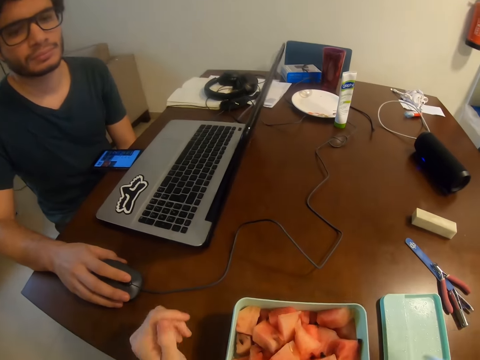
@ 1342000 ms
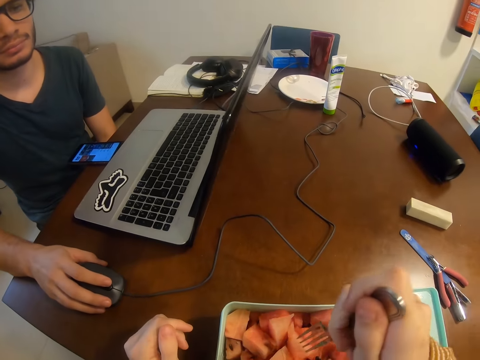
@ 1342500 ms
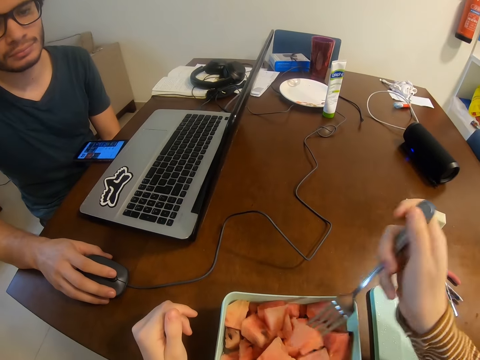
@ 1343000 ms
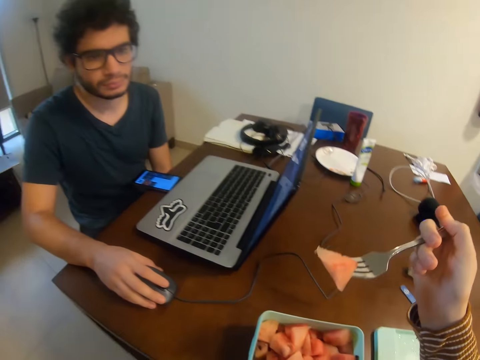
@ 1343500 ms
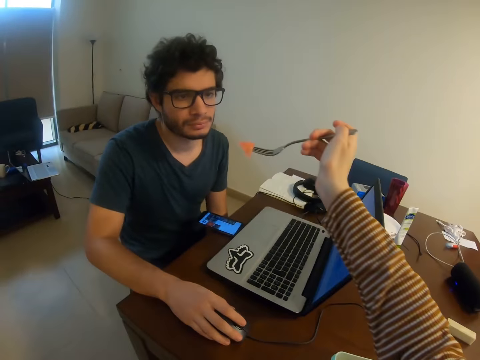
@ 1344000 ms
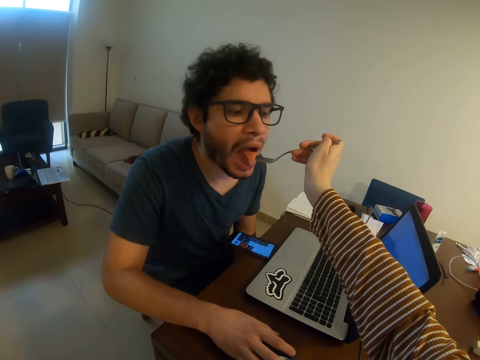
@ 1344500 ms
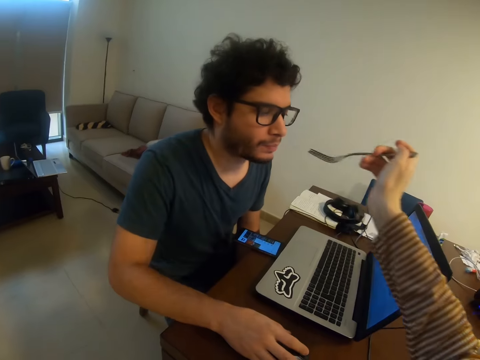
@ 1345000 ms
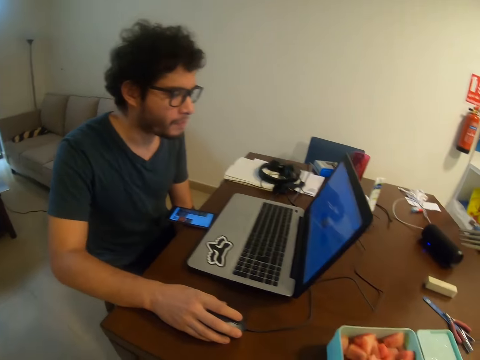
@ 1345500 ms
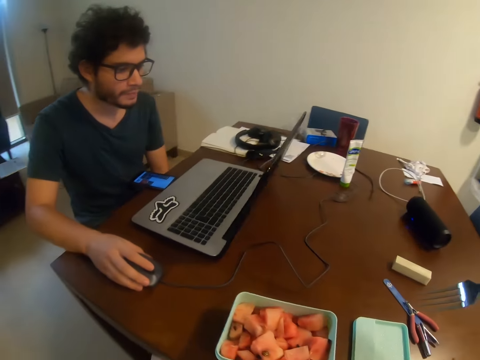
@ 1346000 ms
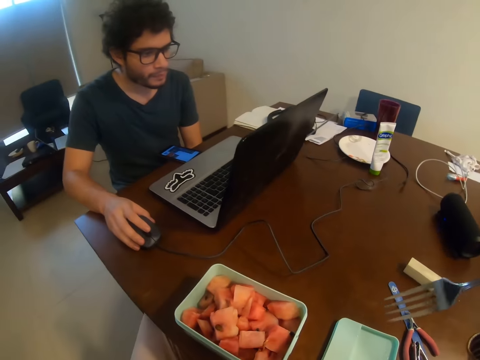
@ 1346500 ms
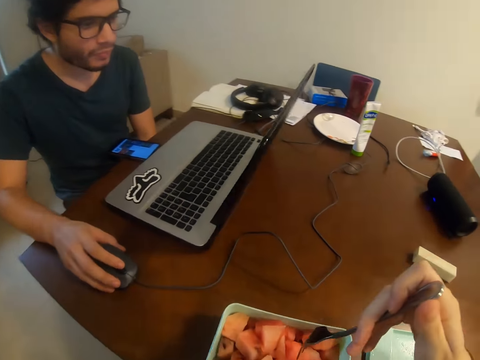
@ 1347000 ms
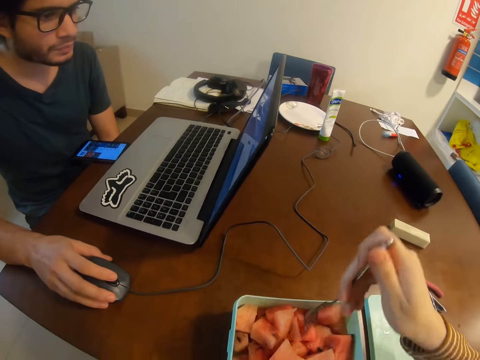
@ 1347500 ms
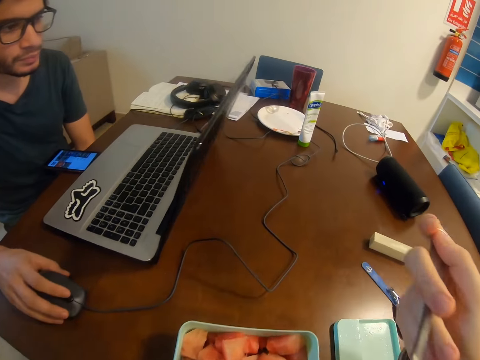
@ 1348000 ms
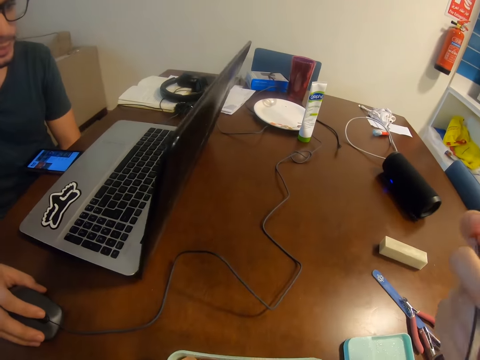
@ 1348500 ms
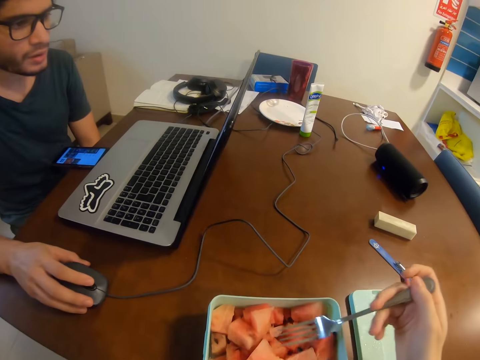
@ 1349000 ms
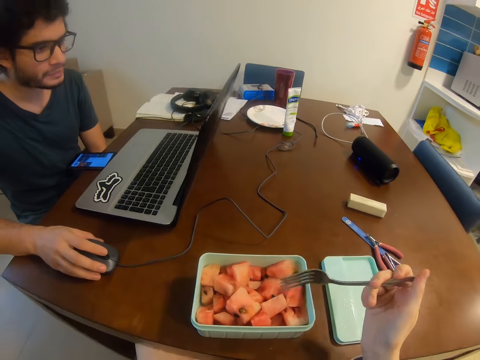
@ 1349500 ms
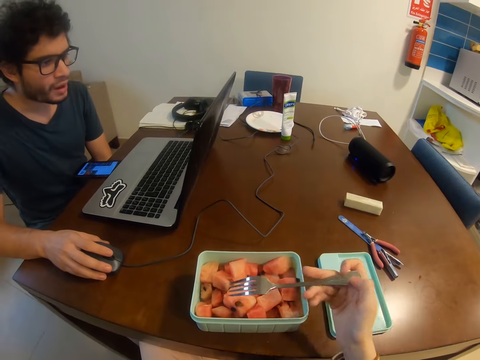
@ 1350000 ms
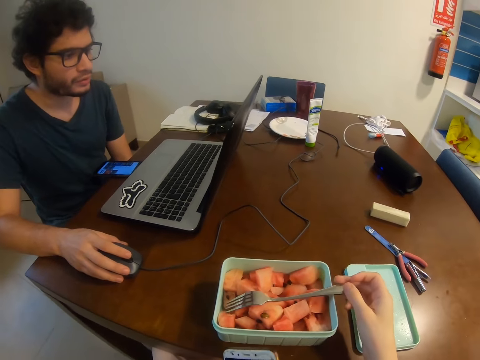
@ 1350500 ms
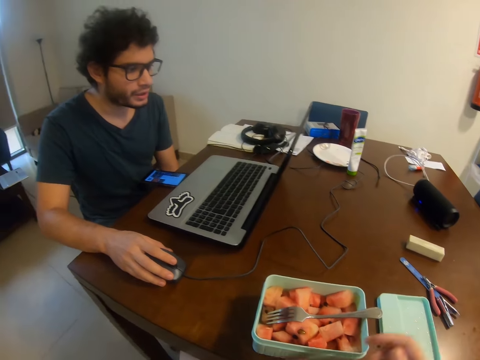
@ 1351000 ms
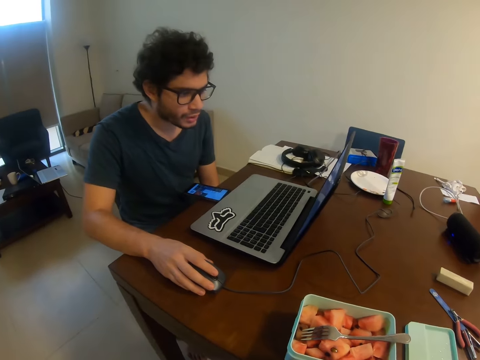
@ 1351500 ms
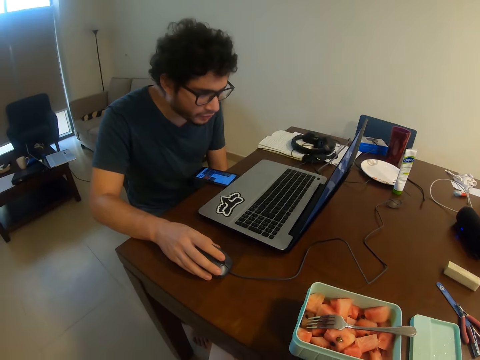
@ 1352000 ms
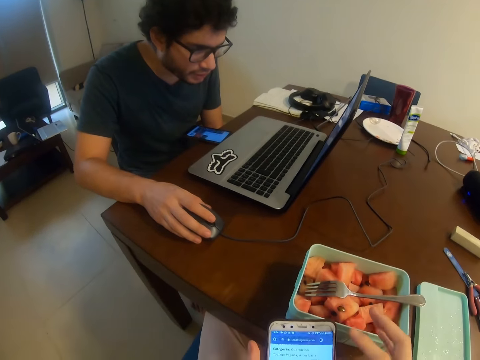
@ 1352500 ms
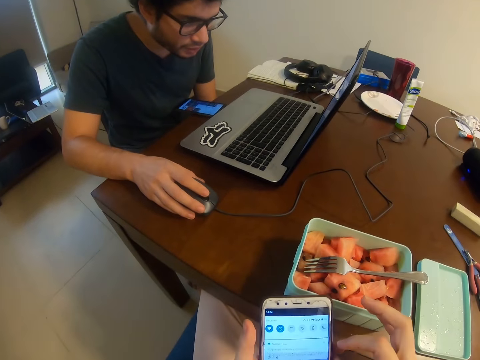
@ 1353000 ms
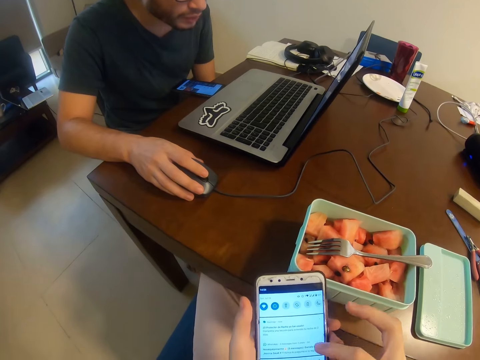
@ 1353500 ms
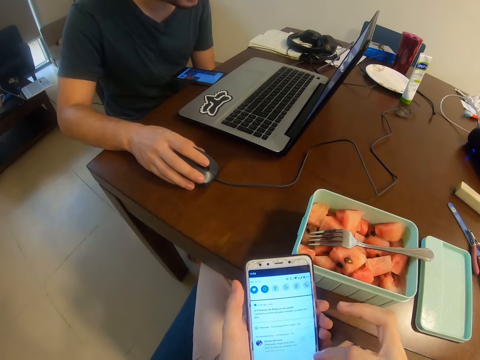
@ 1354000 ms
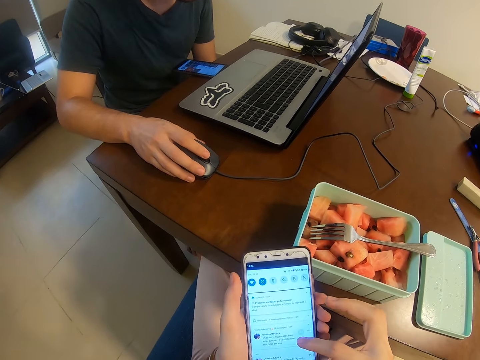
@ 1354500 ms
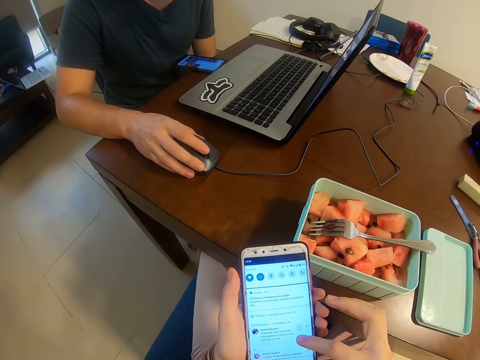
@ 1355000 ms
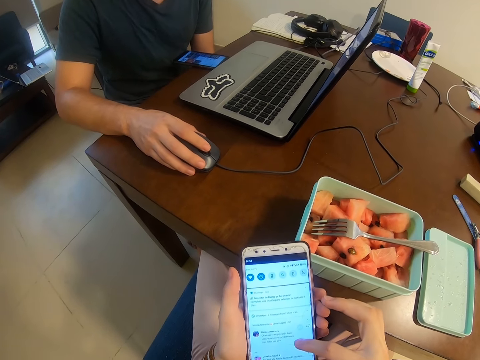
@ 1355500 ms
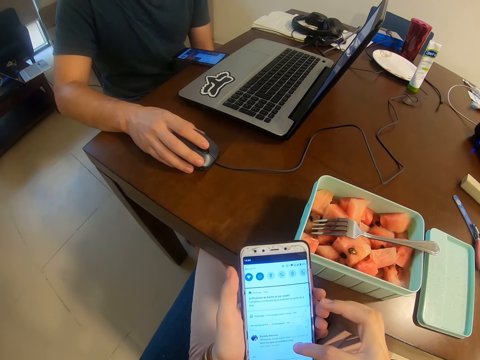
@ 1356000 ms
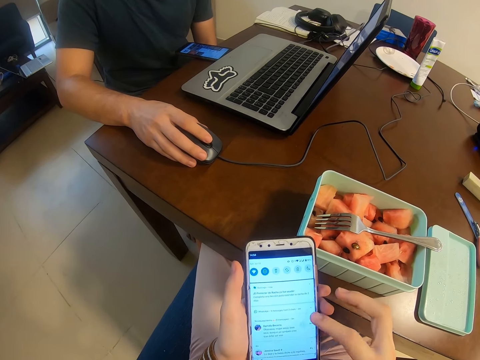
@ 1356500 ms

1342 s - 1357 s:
The camera wearer picks up a fork. They pick up a piece of watermelon with the fork. They give the watermelon to a man. They pick up a piece of watermelon from the dish with the fork. They eat the watermelon with the fork. They put down the fork on the dish. They operate a phone.

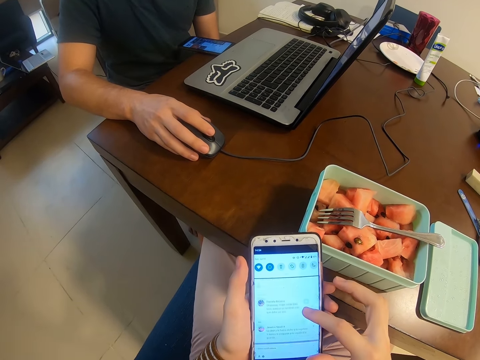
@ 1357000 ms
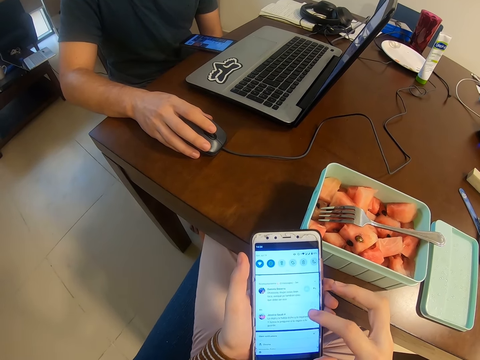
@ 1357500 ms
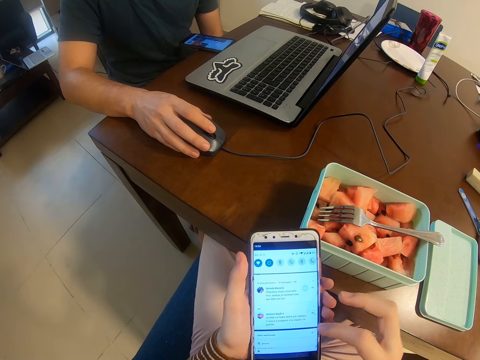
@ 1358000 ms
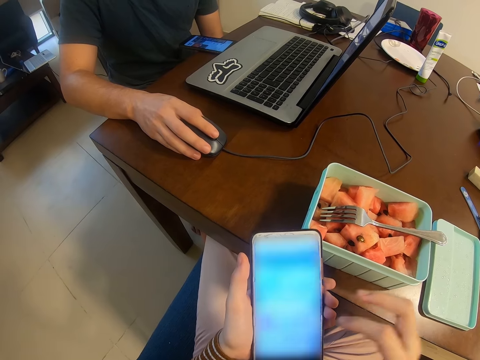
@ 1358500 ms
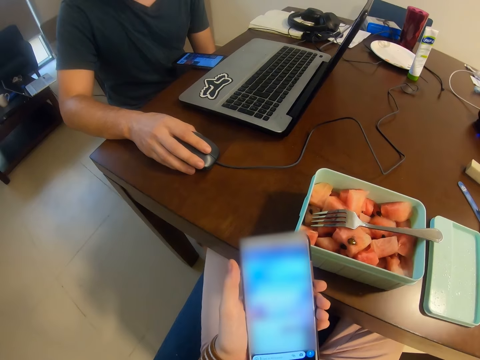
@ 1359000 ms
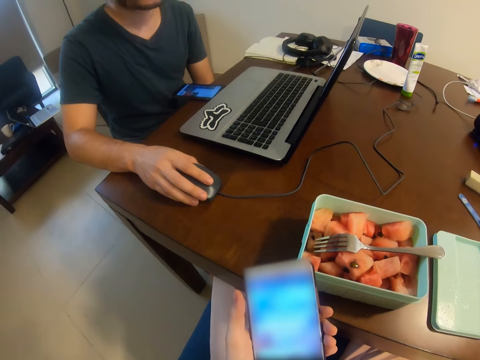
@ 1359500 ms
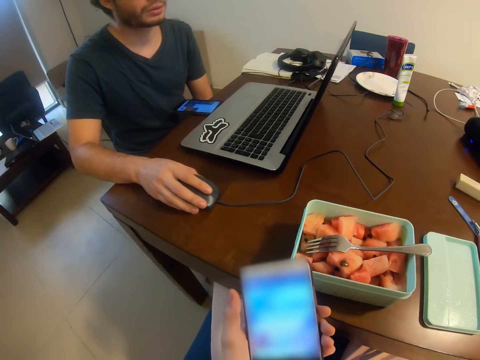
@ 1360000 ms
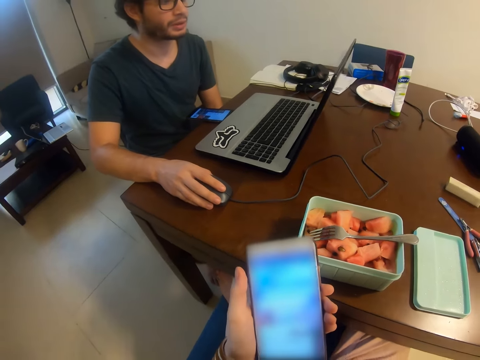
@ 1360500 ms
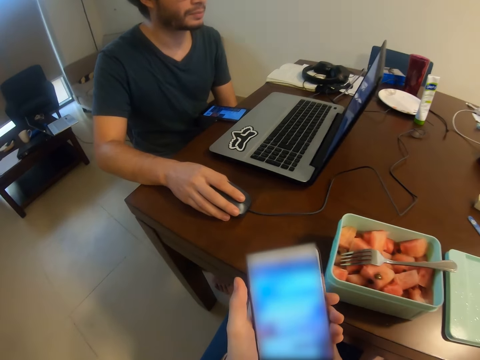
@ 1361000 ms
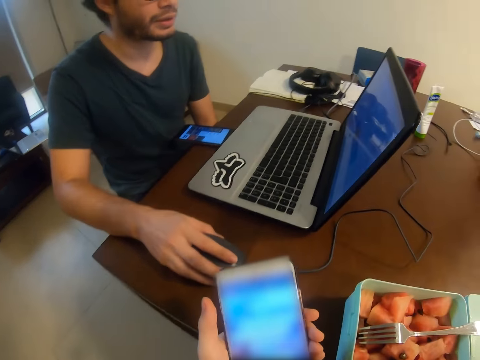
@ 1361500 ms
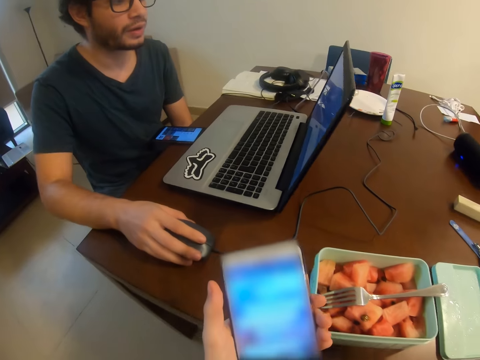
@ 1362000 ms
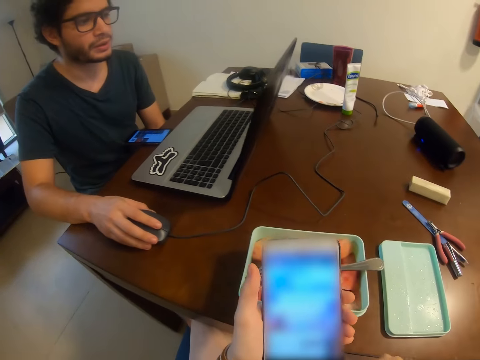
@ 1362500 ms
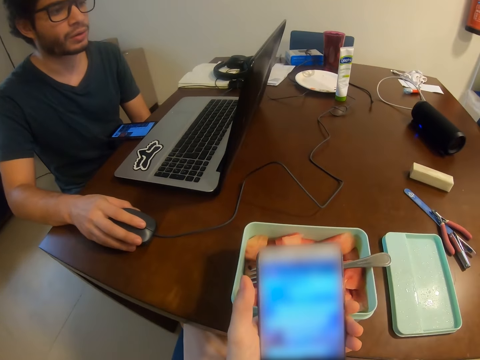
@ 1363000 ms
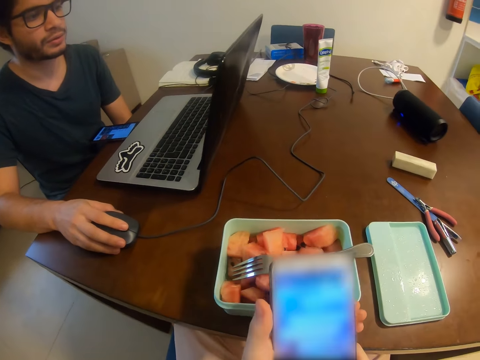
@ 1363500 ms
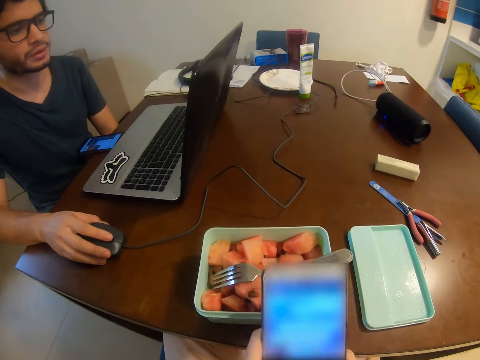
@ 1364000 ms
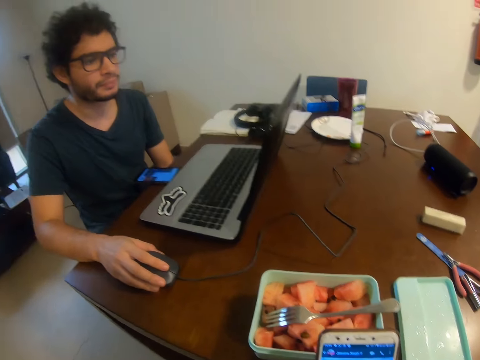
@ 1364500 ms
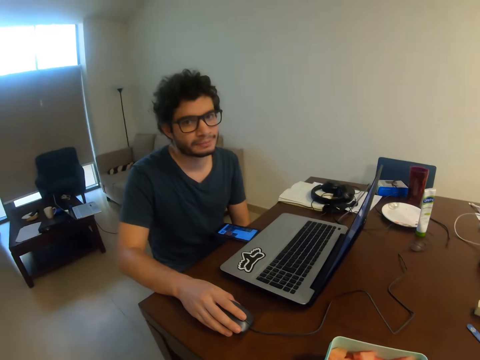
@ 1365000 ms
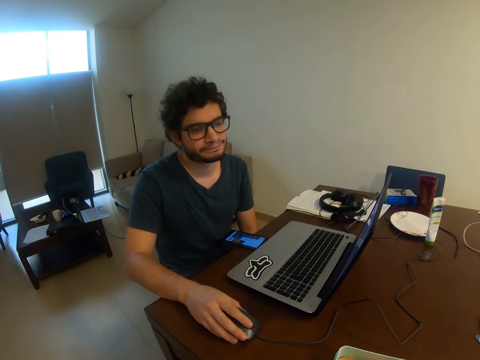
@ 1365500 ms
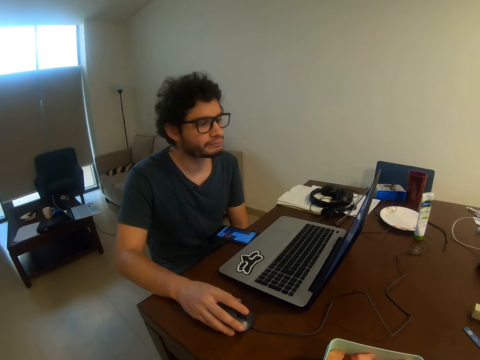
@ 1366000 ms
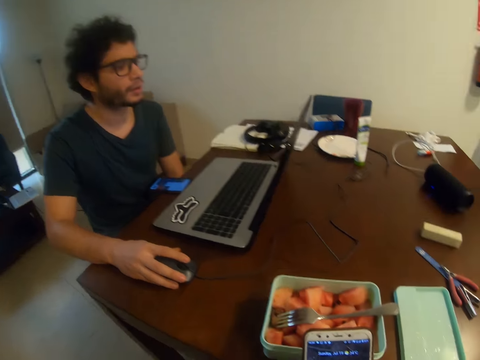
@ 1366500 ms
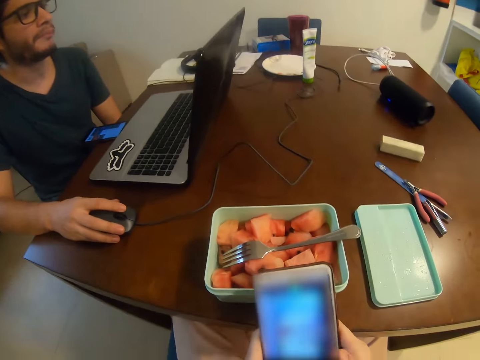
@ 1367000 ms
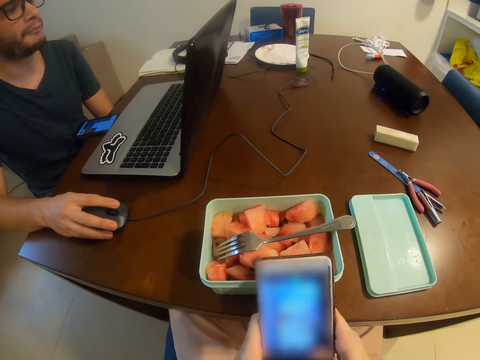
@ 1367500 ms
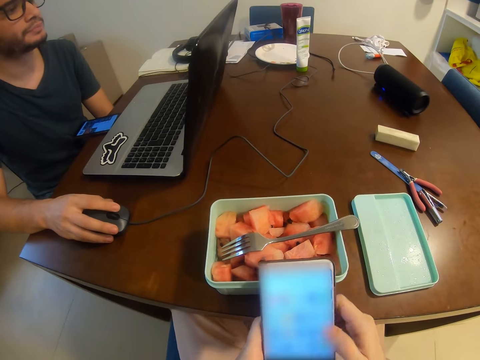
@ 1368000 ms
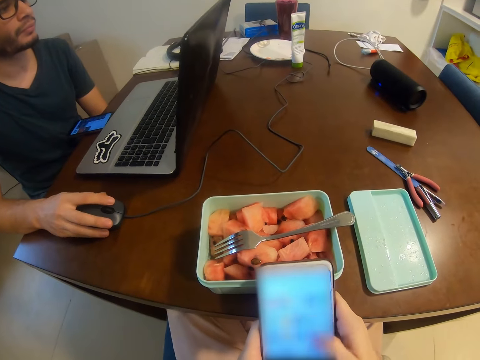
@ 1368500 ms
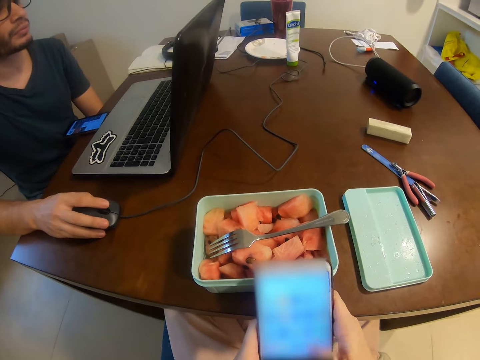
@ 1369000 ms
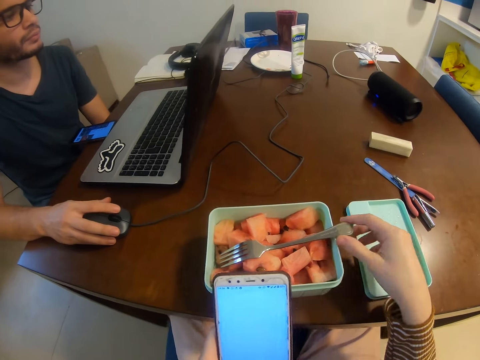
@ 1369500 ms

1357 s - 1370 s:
The camera wearer does something with the right hand. They use a phone. They look at a person.
